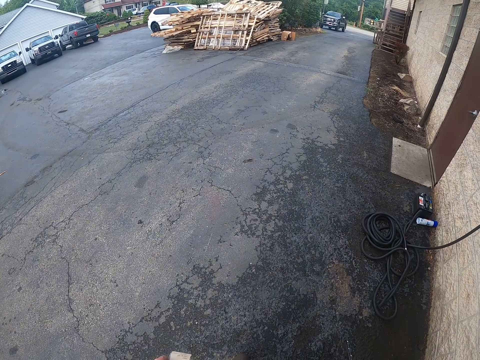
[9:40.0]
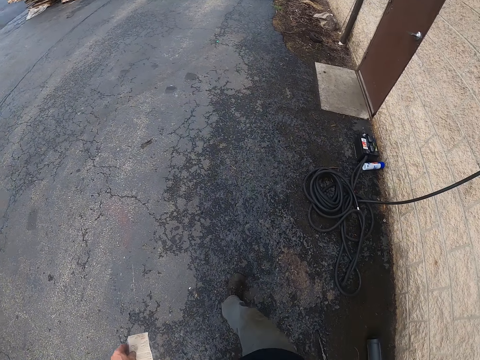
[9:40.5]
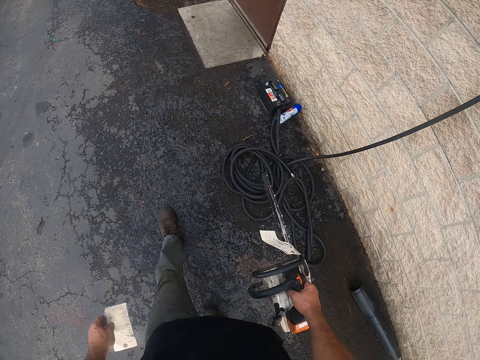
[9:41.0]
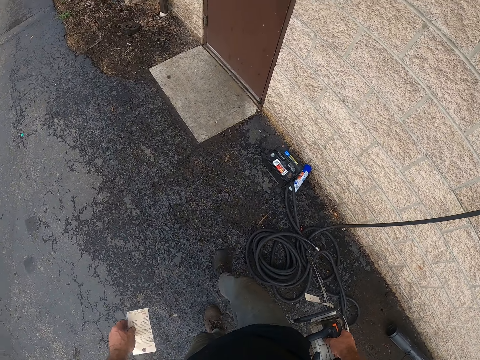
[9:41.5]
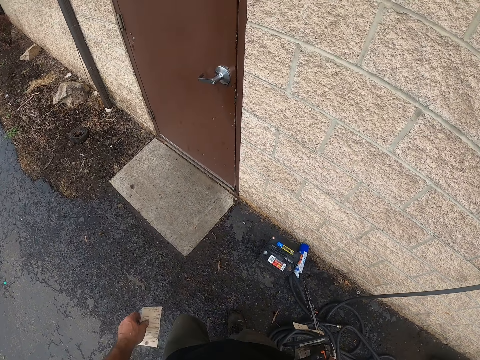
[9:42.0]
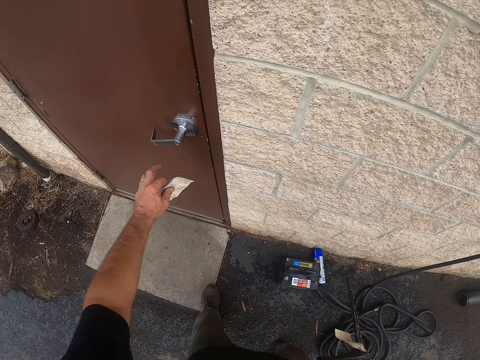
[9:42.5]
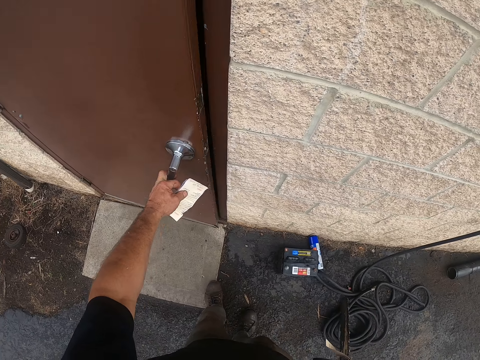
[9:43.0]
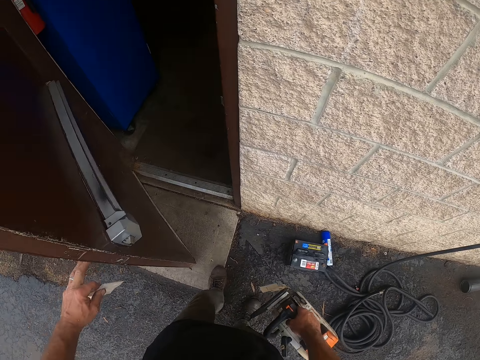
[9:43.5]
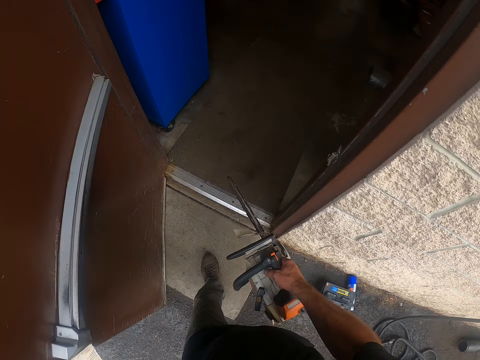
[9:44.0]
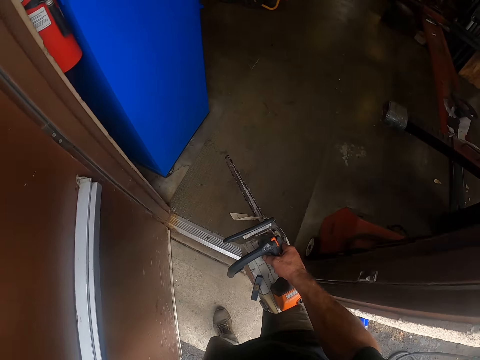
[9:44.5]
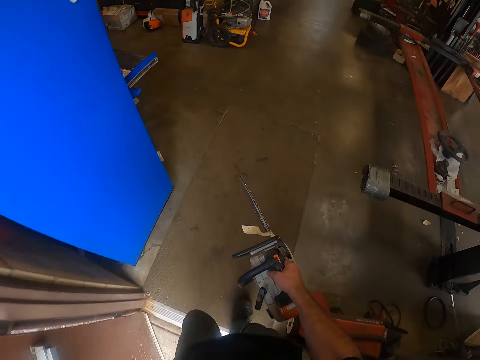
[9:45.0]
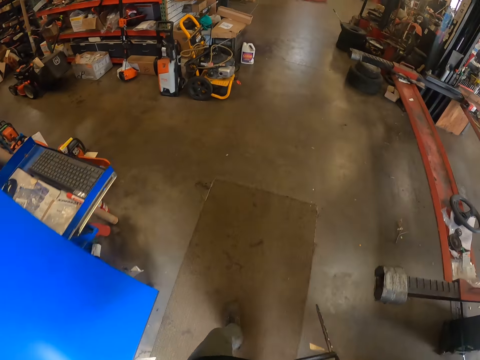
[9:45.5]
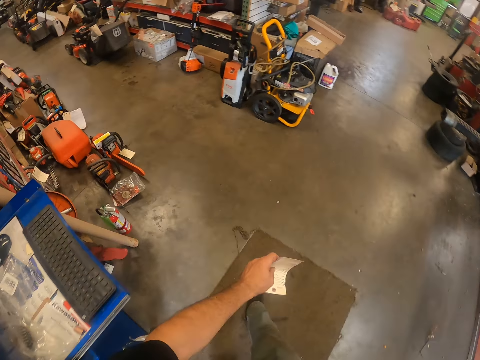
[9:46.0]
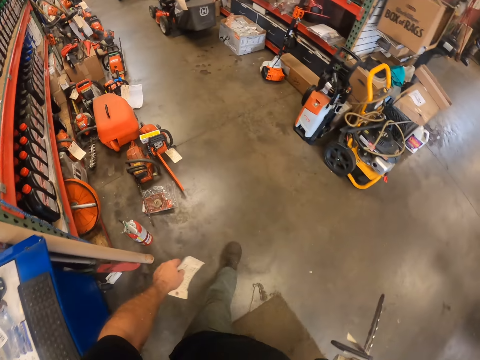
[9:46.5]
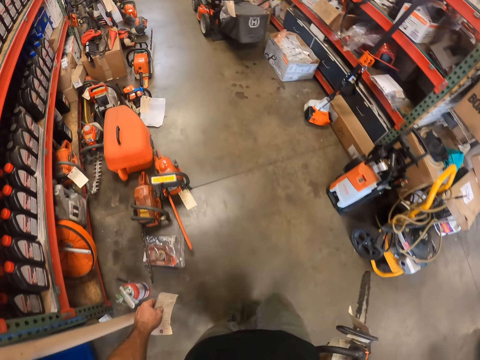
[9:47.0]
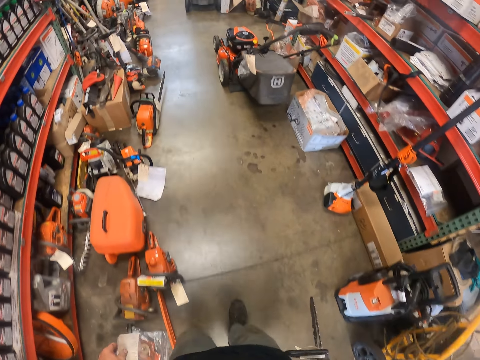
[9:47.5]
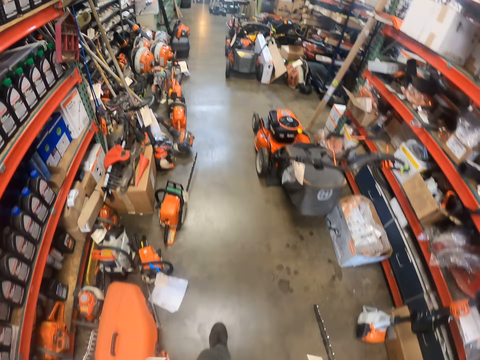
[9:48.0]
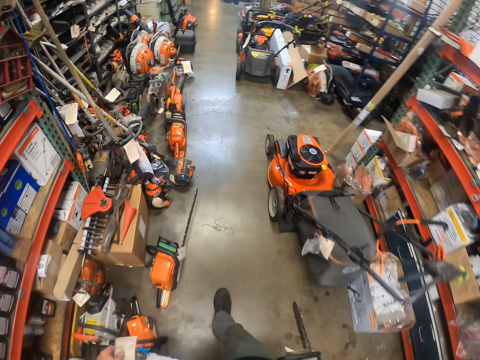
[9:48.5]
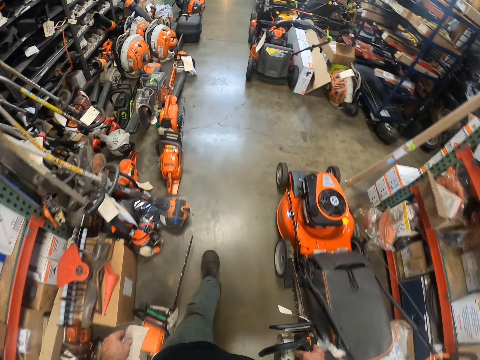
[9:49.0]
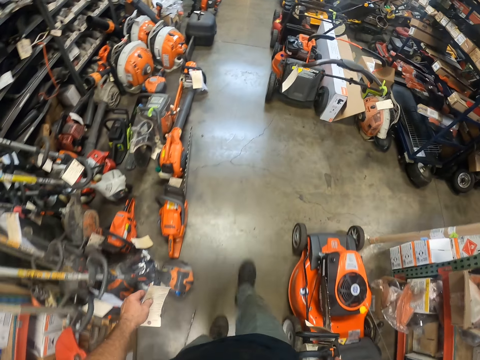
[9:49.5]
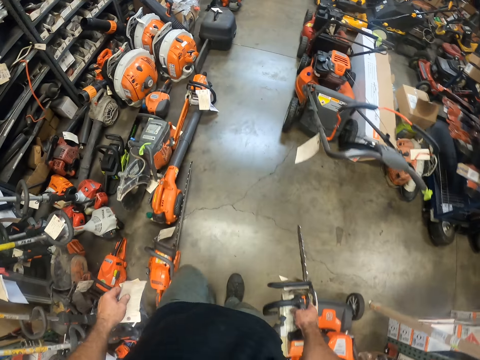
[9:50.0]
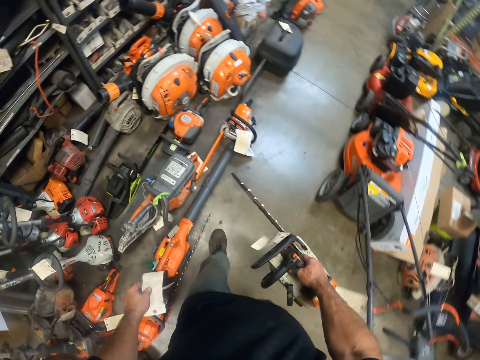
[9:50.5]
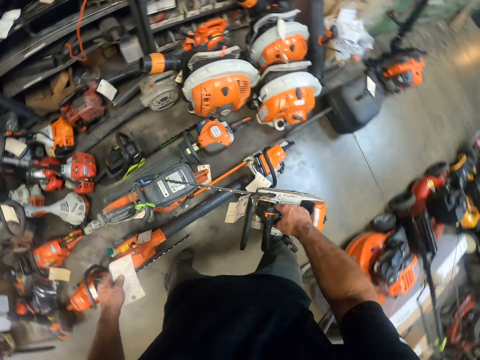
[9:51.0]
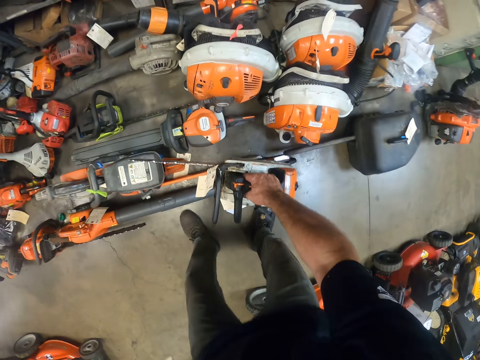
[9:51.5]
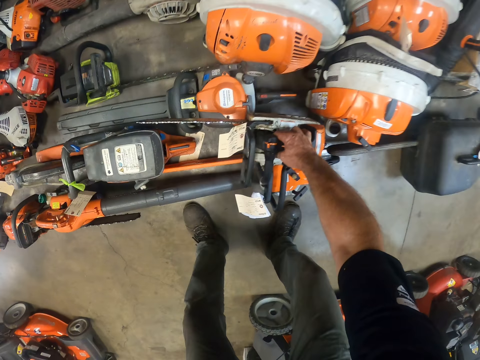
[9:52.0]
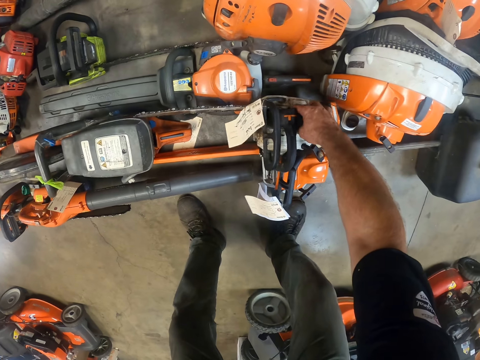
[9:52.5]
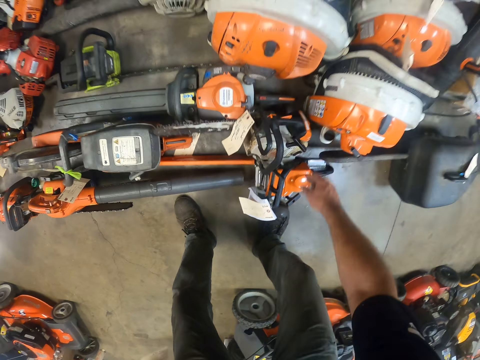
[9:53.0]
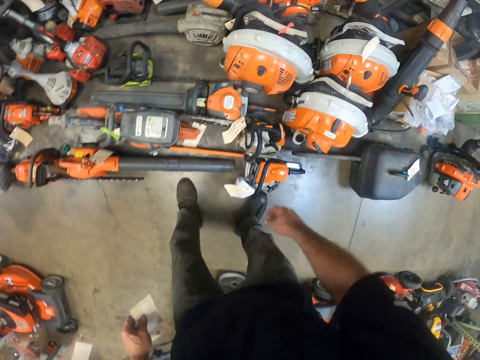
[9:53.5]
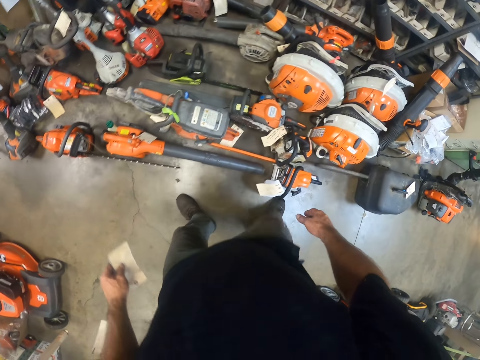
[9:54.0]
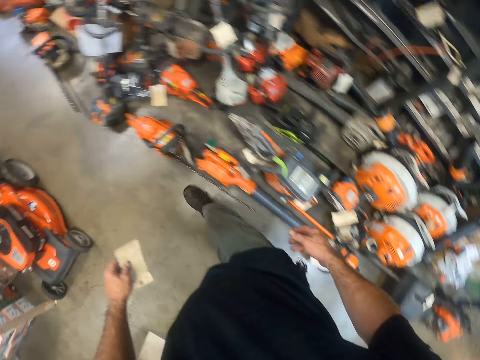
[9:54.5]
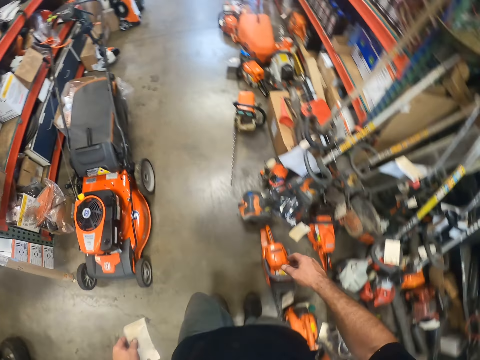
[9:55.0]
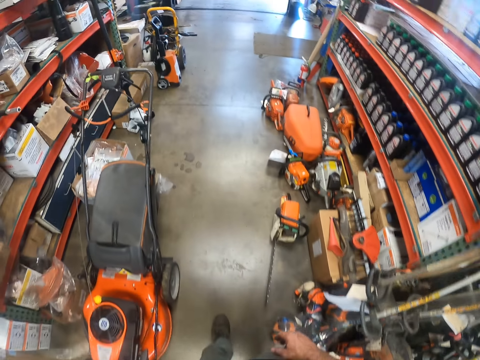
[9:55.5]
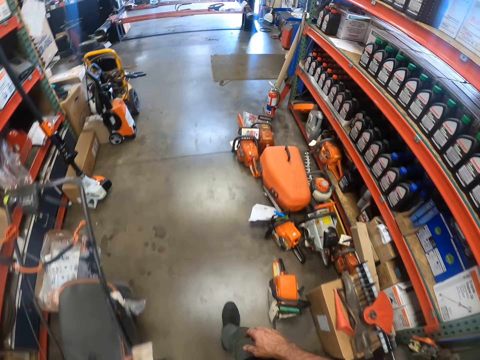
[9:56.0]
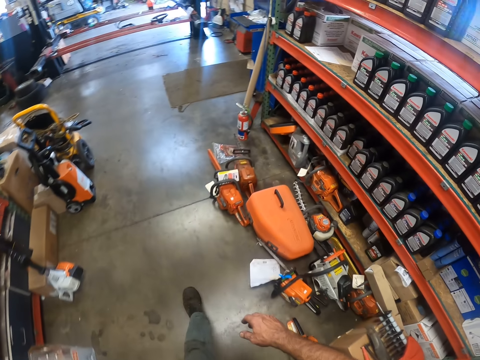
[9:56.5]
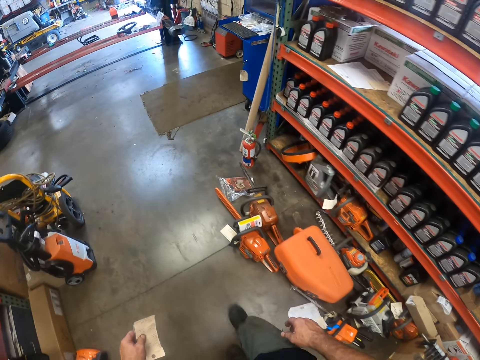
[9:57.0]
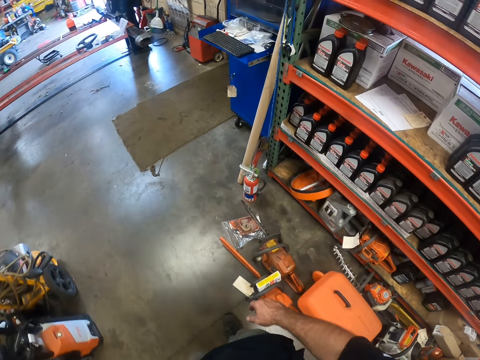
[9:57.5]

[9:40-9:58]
The camera wearer opens a door with his left hand. He walks around. He puts the power saw on a display with his right hand. He turns around. He walks around.

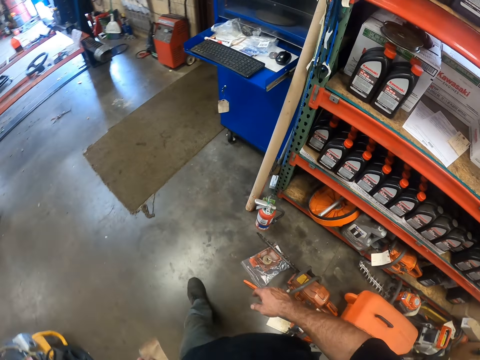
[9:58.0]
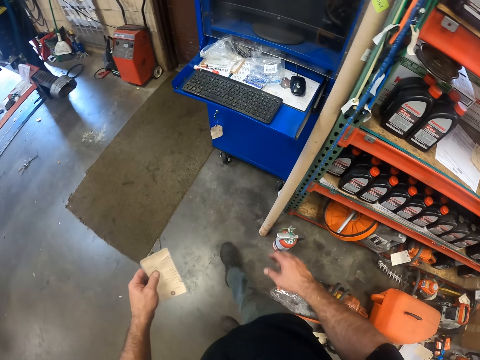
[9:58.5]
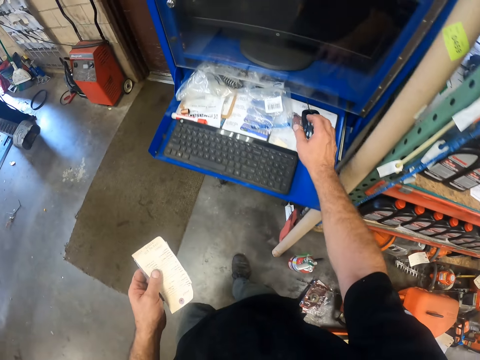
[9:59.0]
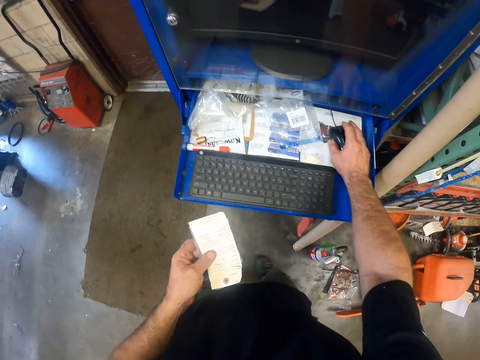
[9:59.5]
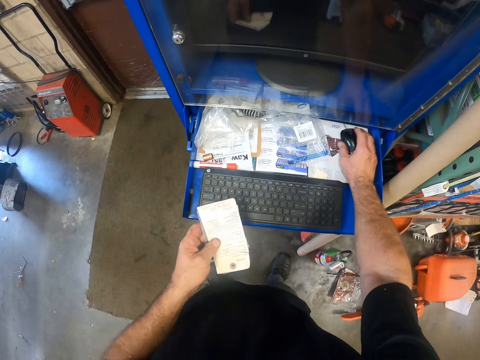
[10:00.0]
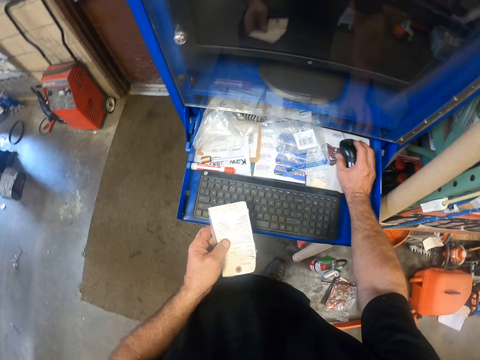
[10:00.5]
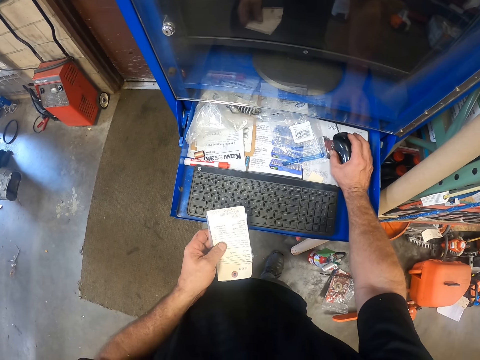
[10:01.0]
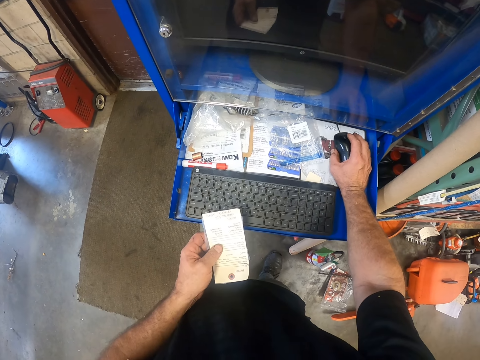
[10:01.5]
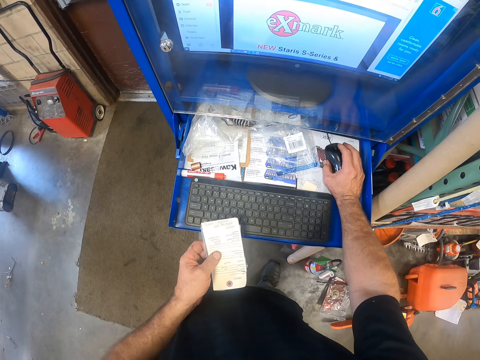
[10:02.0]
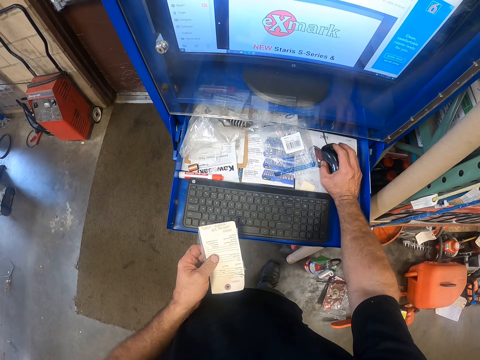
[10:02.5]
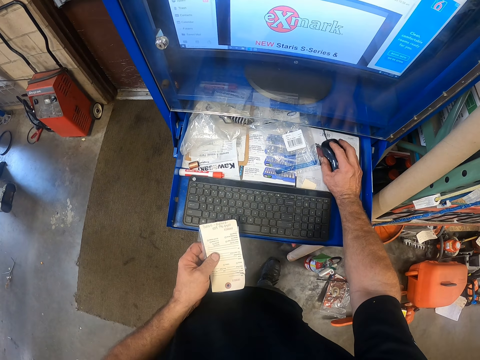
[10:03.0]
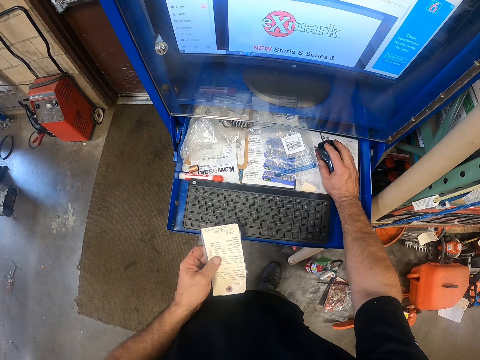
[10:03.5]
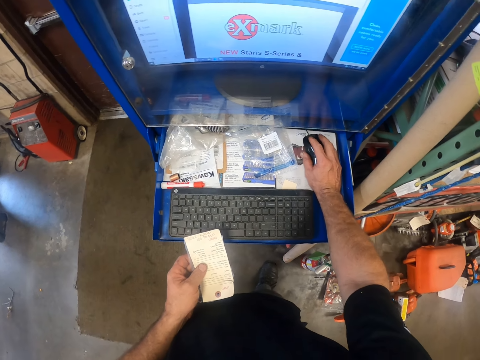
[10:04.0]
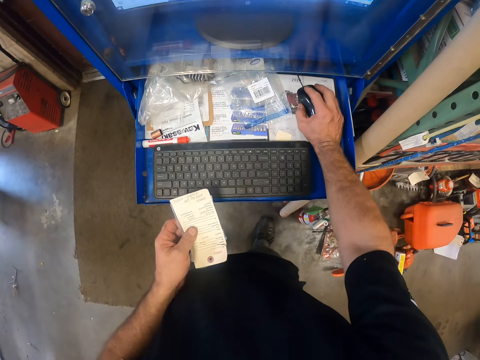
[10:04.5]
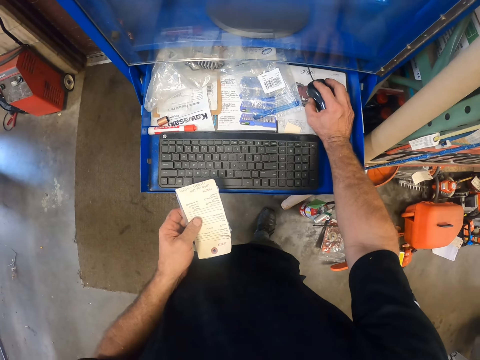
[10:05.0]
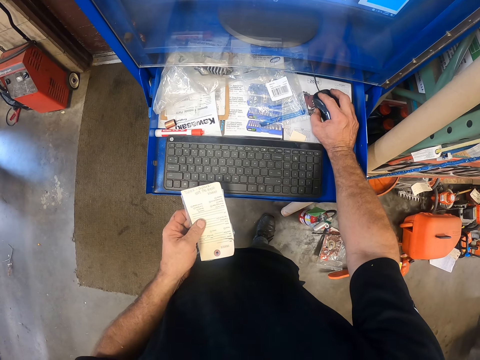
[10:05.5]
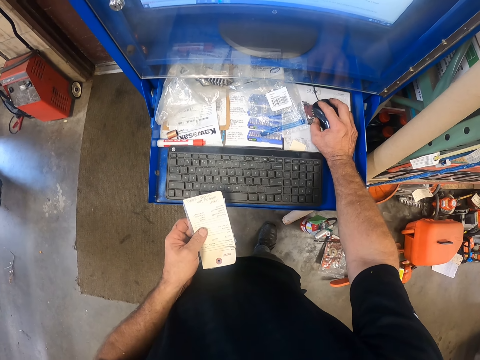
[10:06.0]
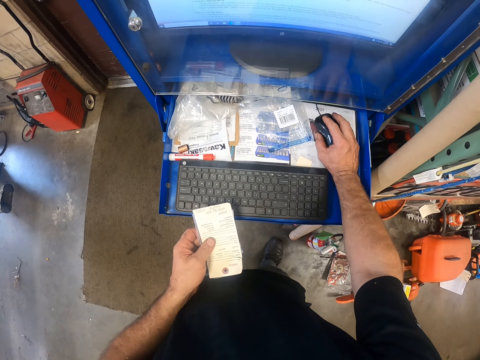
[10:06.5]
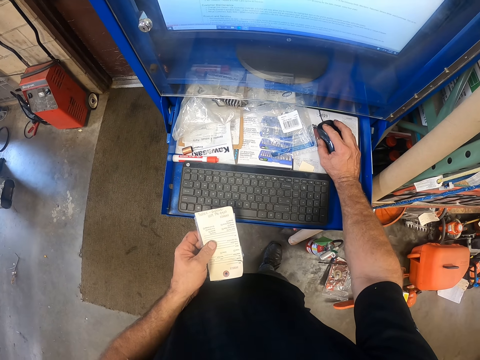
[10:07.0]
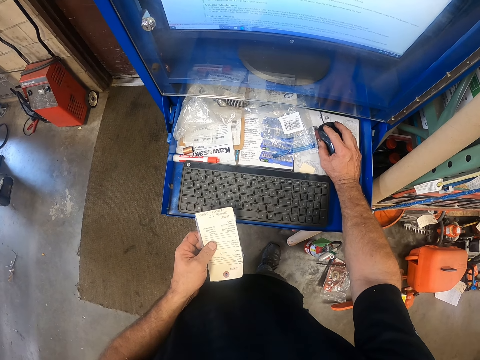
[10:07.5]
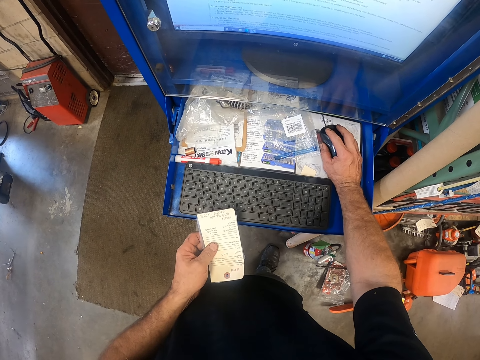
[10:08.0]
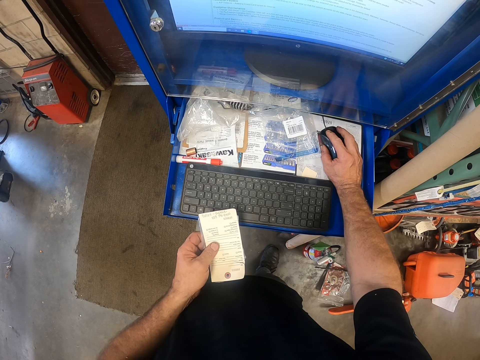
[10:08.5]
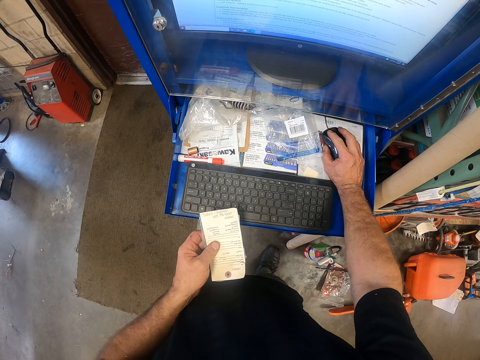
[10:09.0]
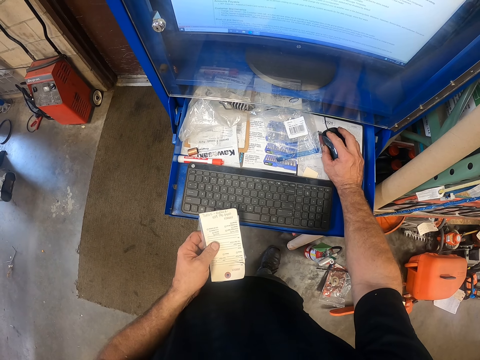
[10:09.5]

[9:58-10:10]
The camera wearer scrolls a mouse. They operate a computer with the mouse. They look at the receipt.
